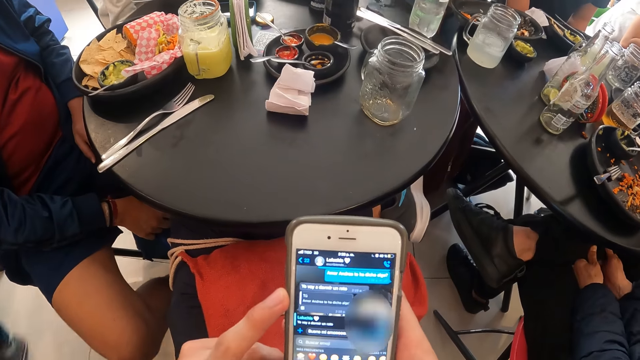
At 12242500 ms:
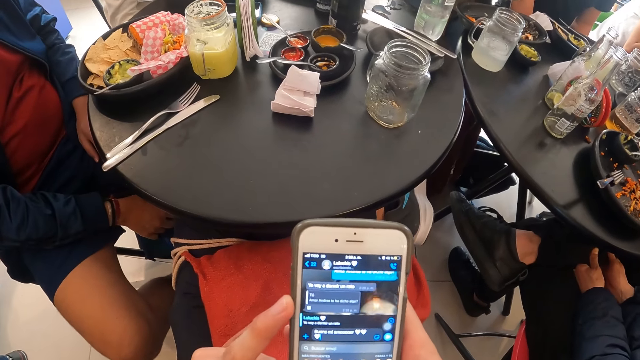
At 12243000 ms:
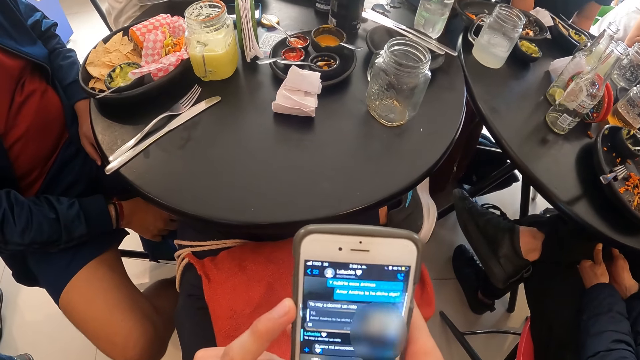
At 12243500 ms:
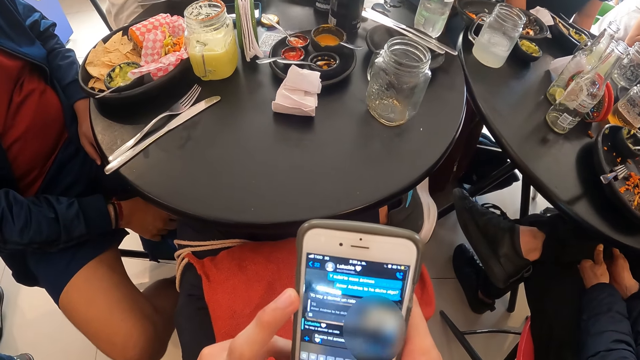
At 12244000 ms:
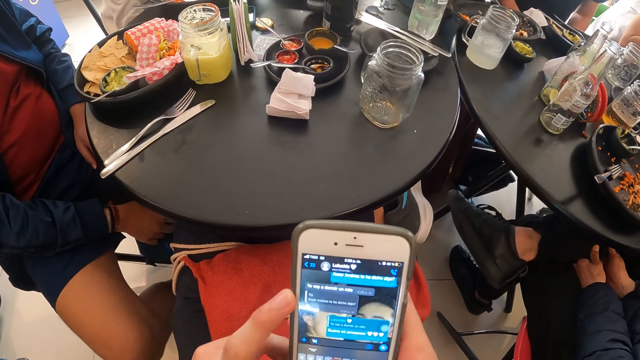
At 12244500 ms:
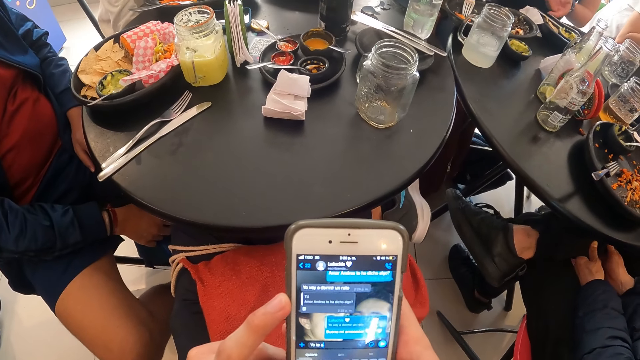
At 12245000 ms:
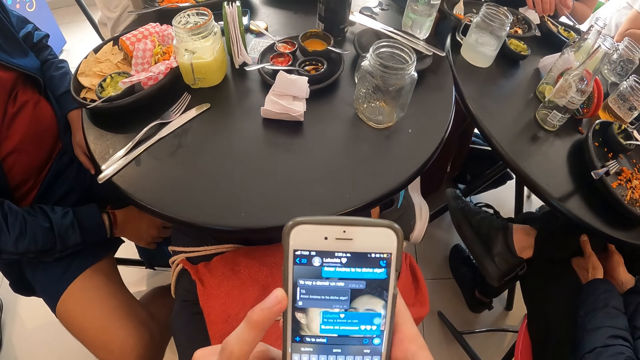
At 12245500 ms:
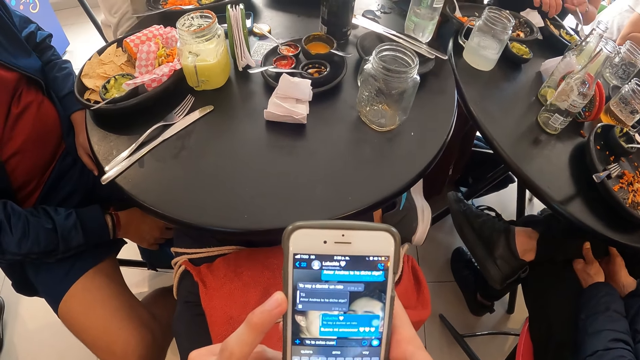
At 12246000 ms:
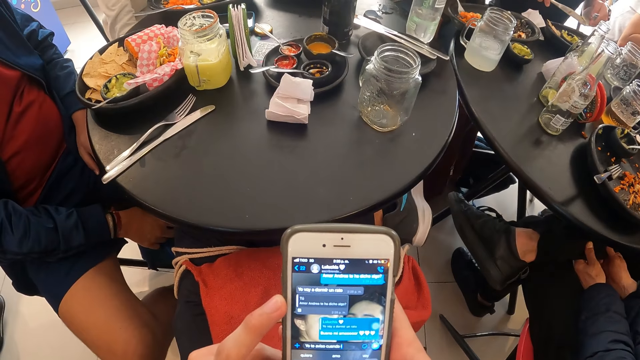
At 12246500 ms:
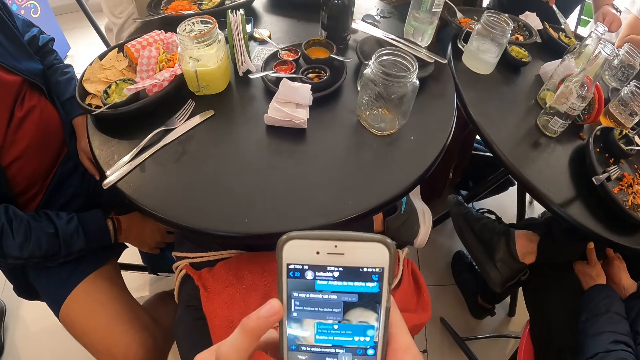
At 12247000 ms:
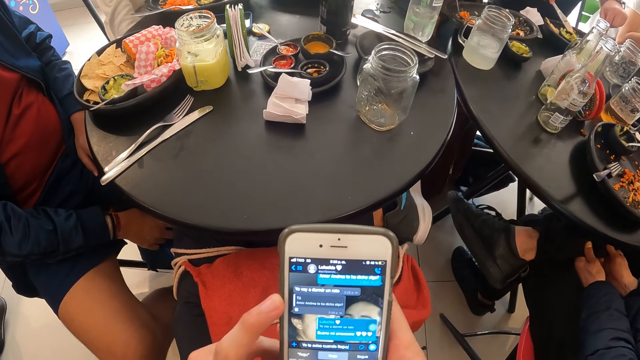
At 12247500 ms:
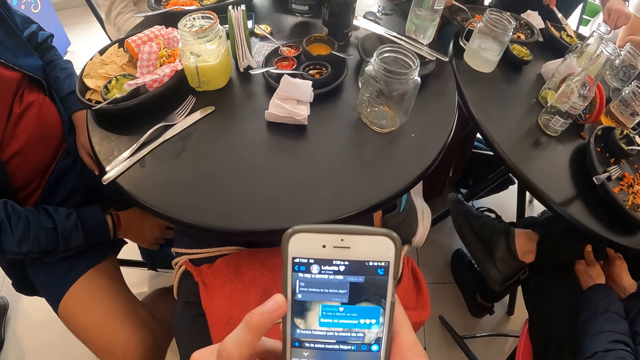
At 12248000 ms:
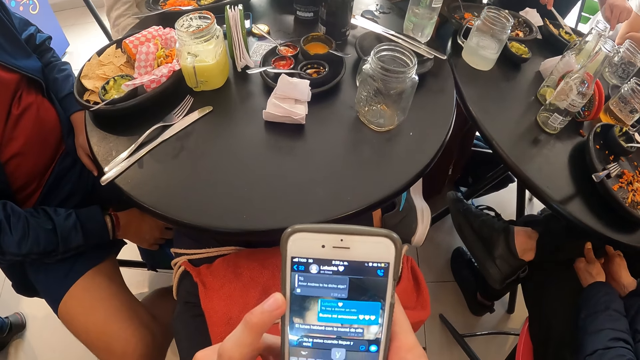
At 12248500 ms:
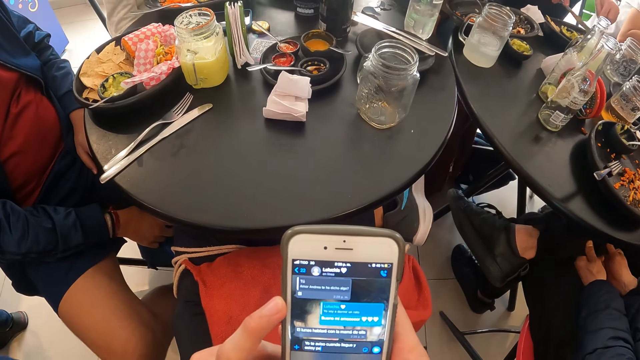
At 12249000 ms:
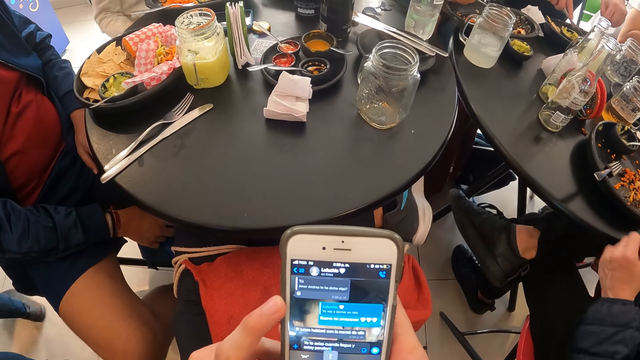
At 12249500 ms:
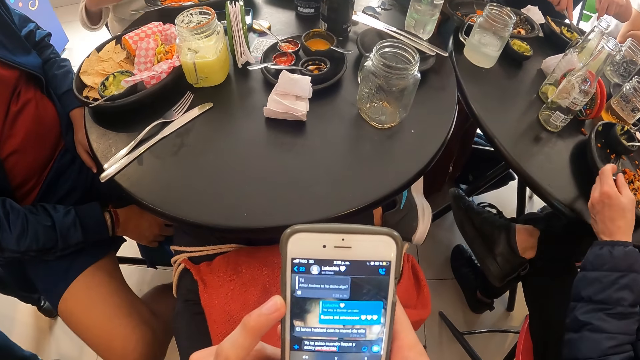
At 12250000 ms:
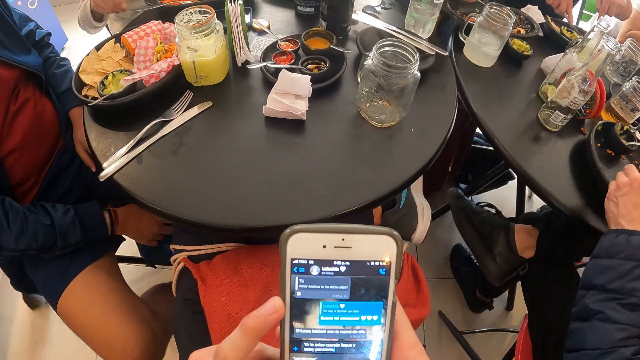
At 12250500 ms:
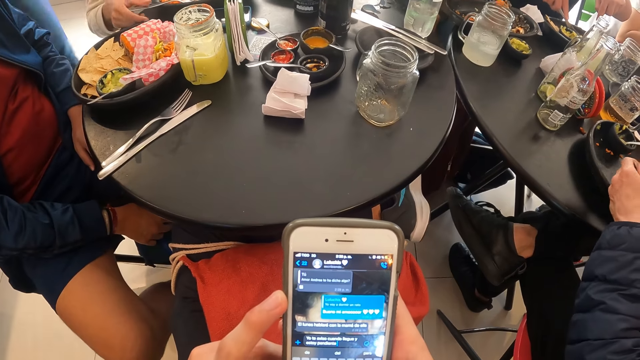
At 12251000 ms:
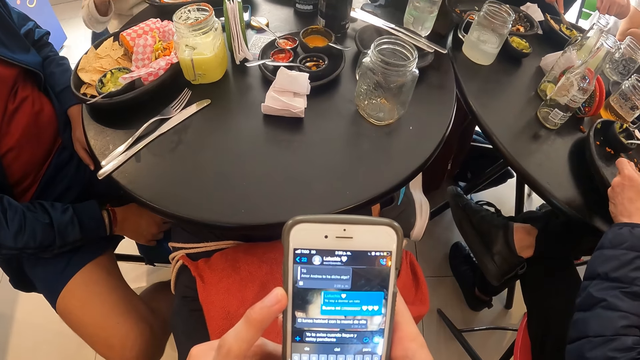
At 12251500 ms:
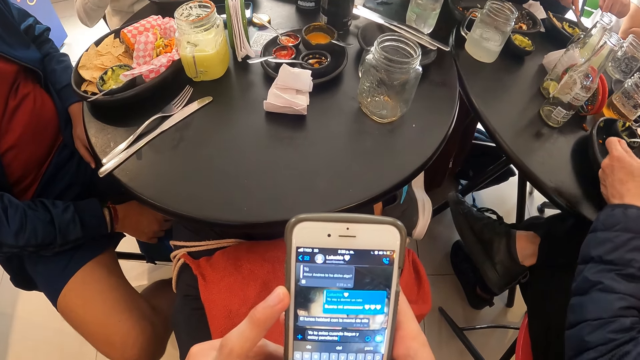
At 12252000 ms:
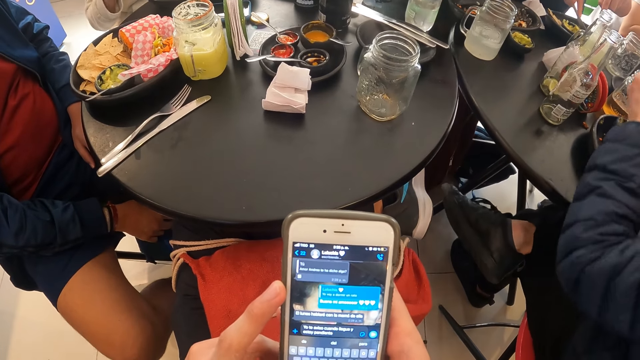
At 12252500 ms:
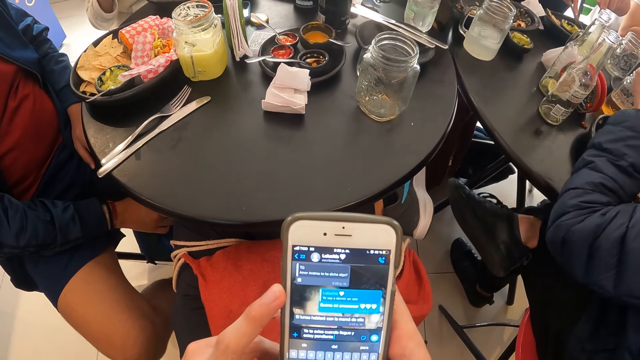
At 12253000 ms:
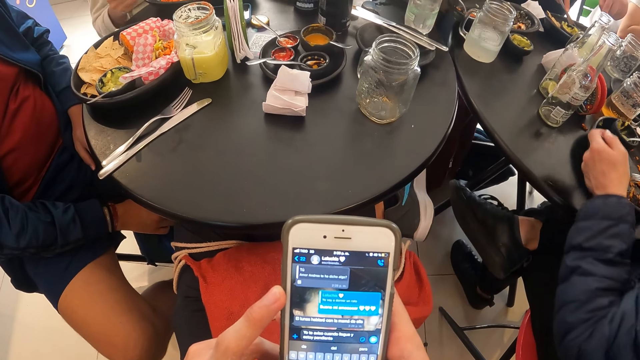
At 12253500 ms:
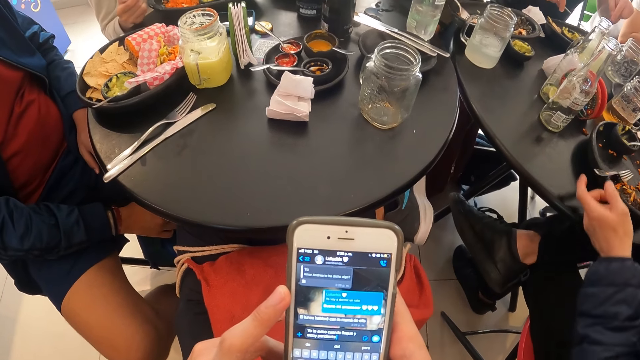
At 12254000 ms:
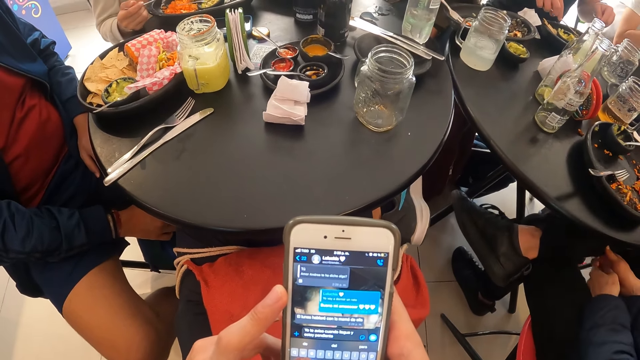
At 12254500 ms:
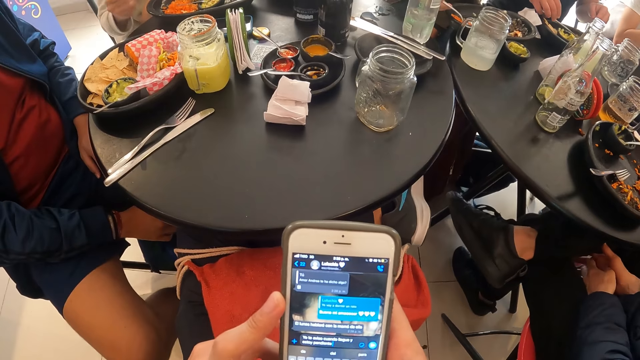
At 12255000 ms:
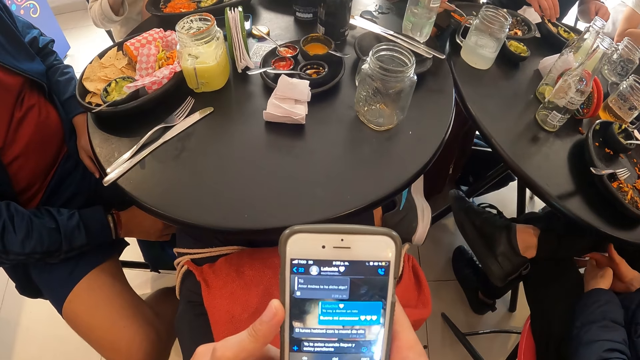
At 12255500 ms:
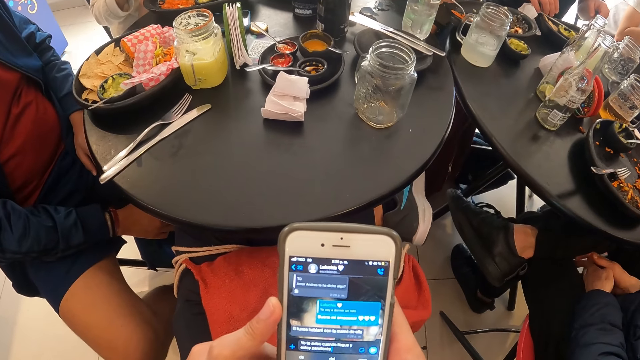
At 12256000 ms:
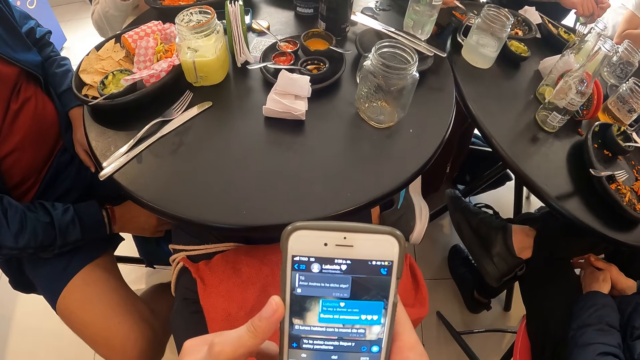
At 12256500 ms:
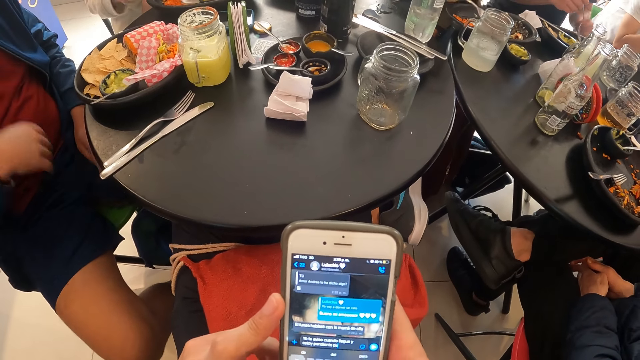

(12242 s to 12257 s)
The man picks up the fork with his left hand and the knife with his right hand from the plate on the table. The man cuts meat on the plate with the knife in his right hand. Another man picks up the fork from the plate with his left hand. The woman picks up the fork from the plate with her right hand. The other man drops the fork in the plate with his left hand. The first man drops the knife in his right hand in the plate on the table.

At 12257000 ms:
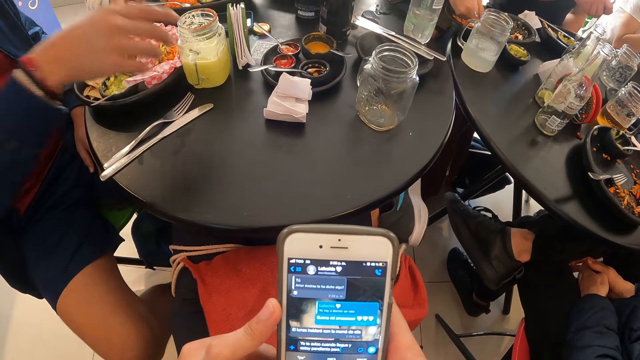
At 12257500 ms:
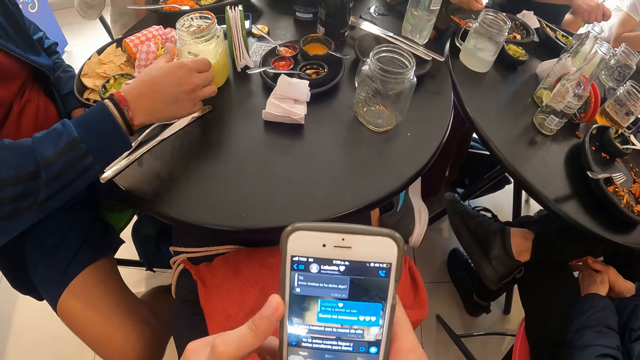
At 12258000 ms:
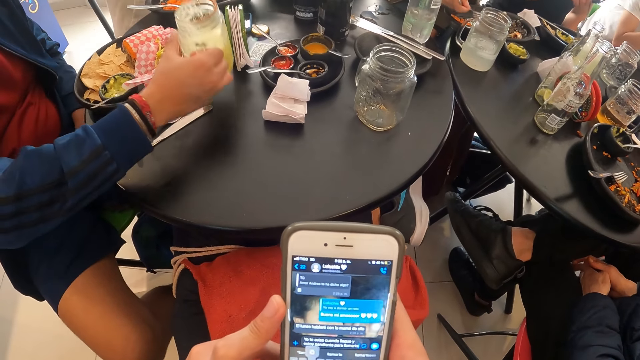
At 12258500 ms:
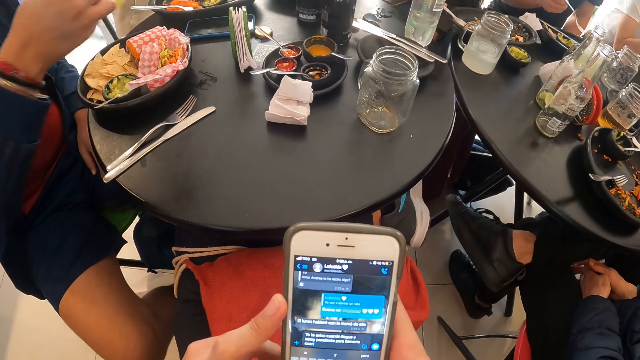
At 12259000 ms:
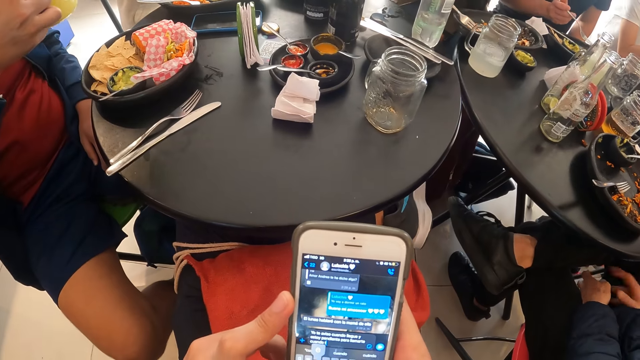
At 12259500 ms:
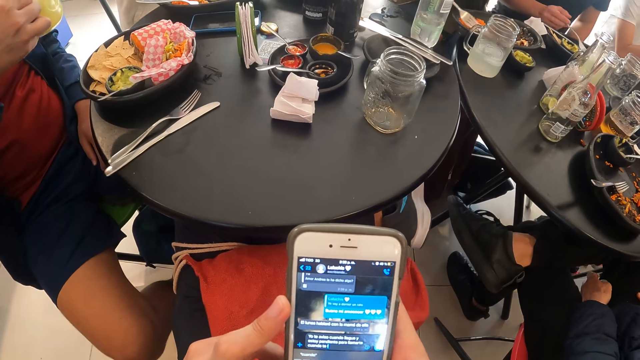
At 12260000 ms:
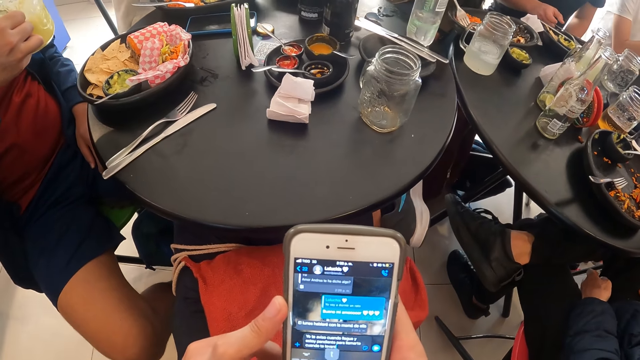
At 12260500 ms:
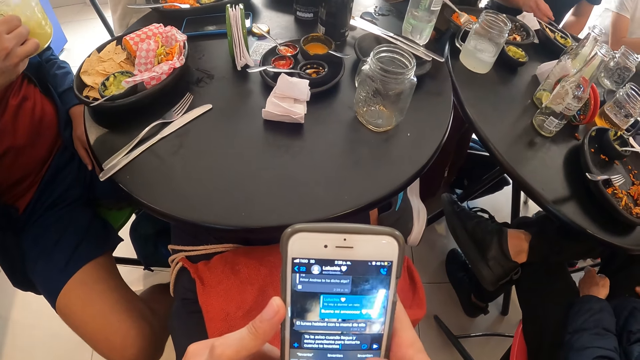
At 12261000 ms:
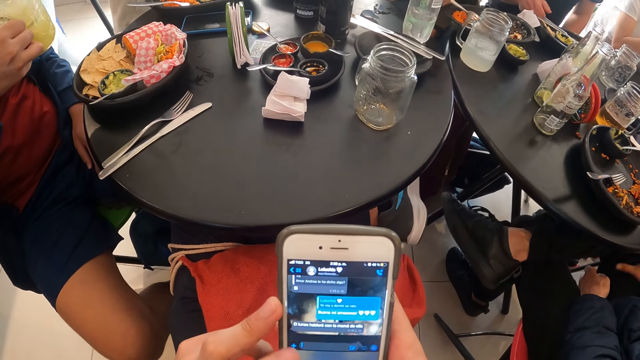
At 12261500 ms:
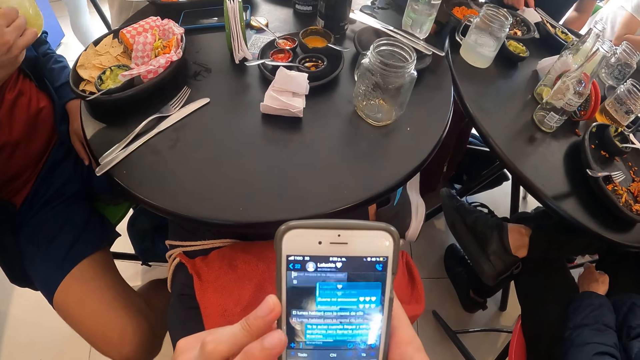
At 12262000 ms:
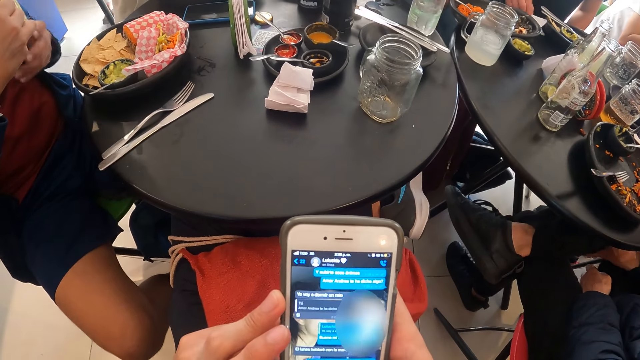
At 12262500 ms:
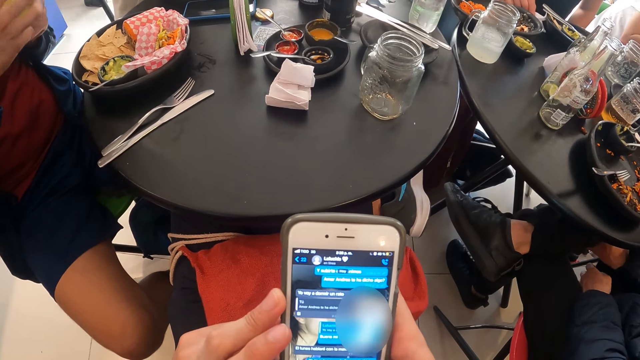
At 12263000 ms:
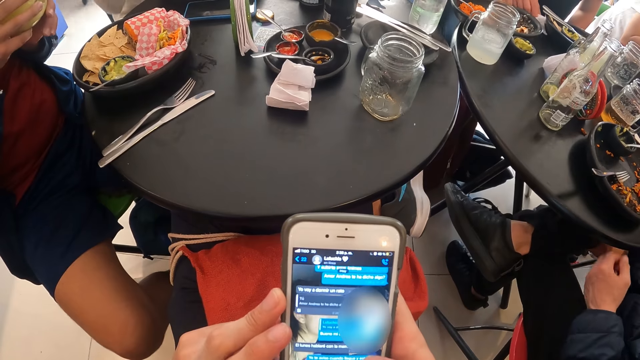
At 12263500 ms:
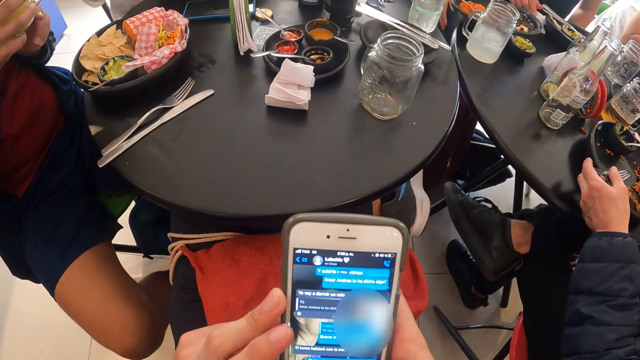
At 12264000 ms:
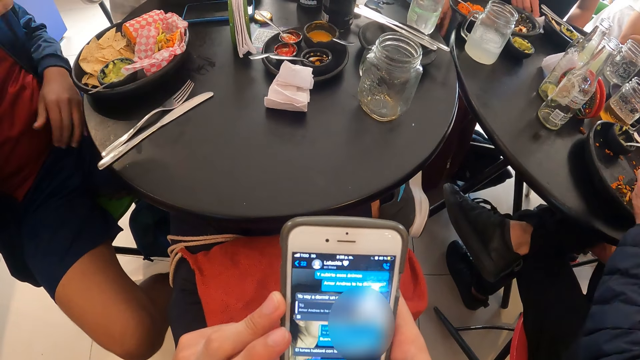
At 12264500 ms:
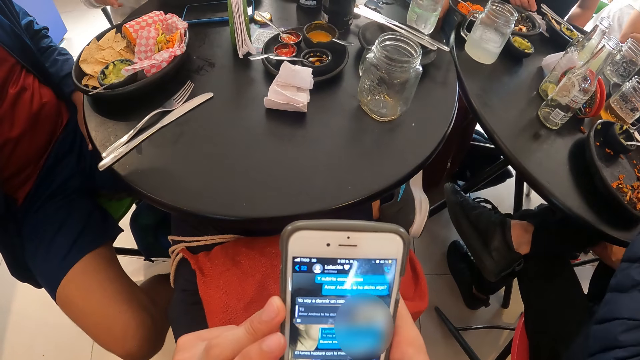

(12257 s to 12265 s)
A man picks a cup of juice from the table with his right hand. Another man drops the fork in the plate with his right hand. A third man picks the fork from the plate with his left hand.
